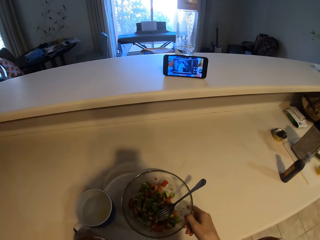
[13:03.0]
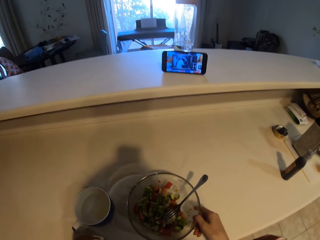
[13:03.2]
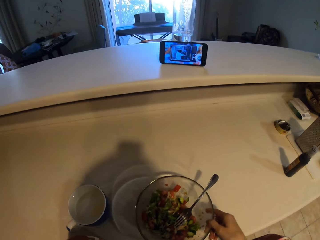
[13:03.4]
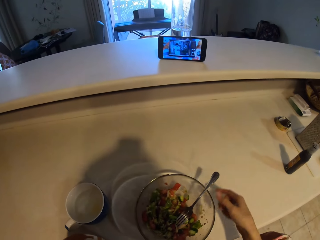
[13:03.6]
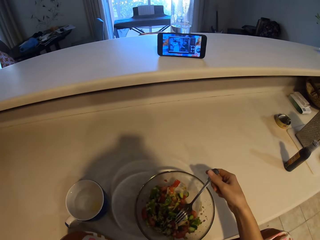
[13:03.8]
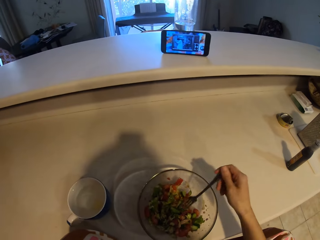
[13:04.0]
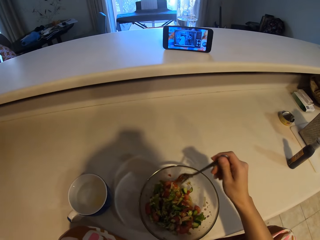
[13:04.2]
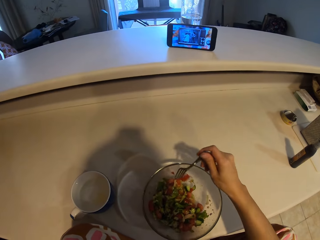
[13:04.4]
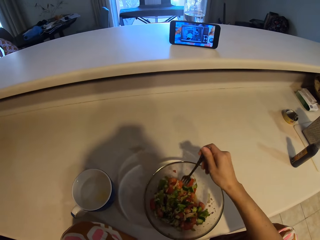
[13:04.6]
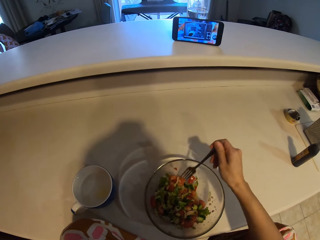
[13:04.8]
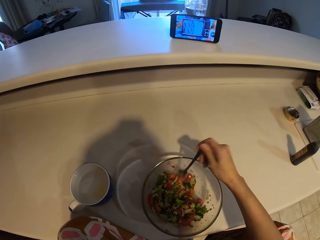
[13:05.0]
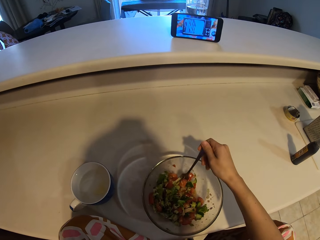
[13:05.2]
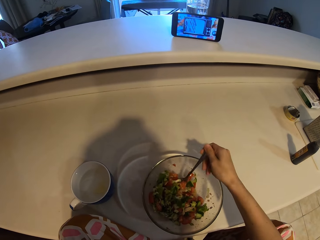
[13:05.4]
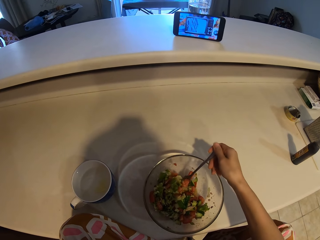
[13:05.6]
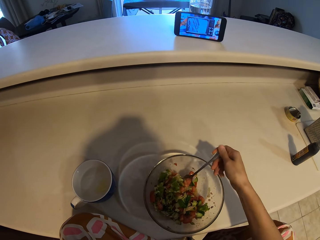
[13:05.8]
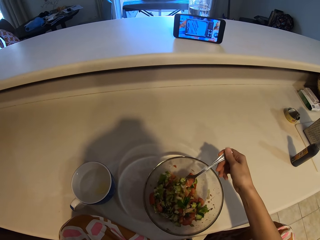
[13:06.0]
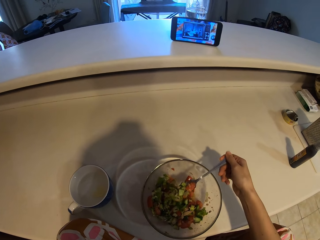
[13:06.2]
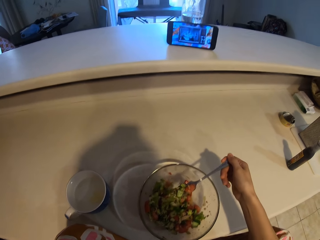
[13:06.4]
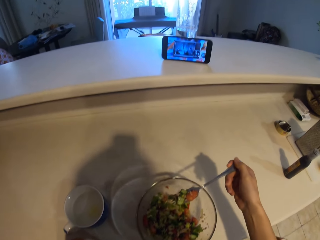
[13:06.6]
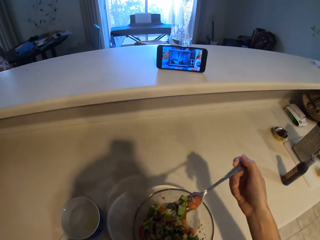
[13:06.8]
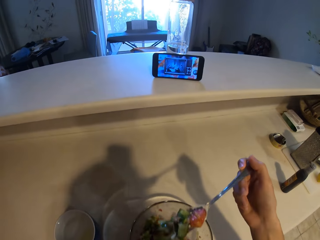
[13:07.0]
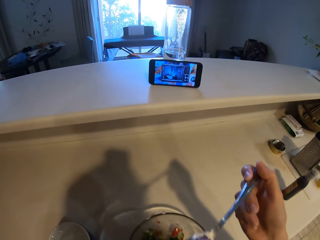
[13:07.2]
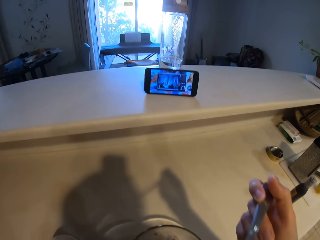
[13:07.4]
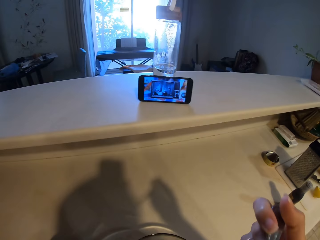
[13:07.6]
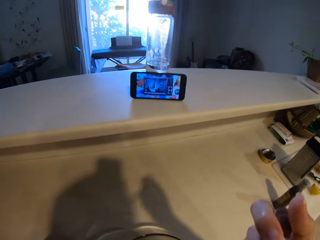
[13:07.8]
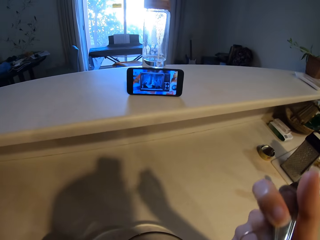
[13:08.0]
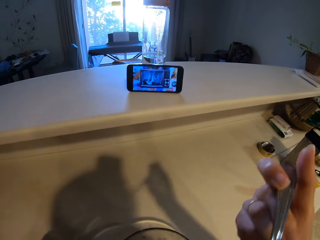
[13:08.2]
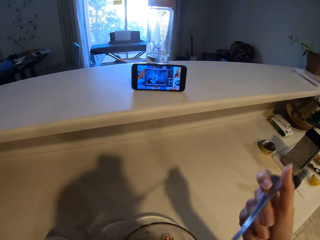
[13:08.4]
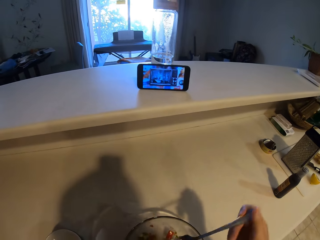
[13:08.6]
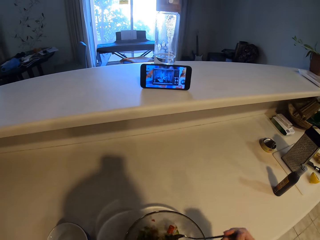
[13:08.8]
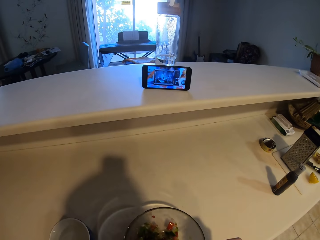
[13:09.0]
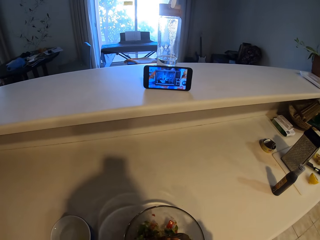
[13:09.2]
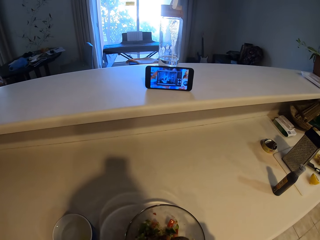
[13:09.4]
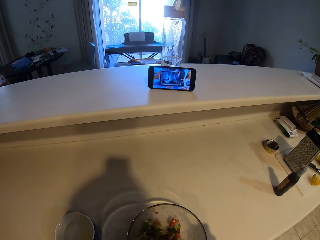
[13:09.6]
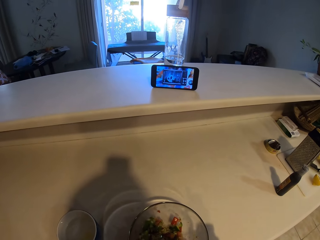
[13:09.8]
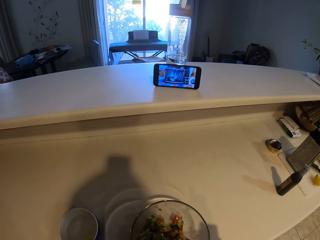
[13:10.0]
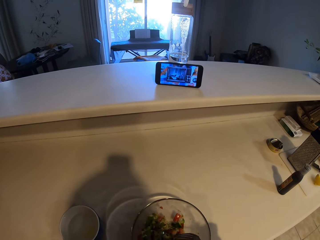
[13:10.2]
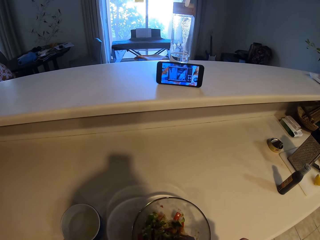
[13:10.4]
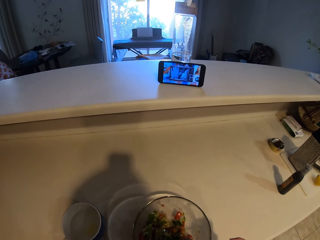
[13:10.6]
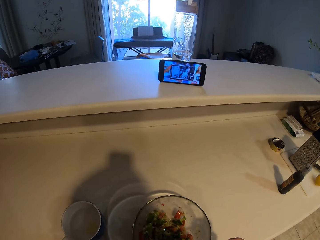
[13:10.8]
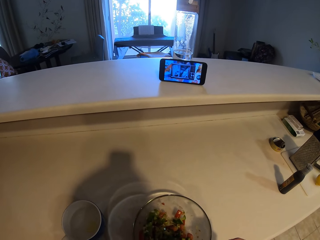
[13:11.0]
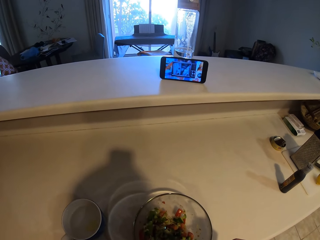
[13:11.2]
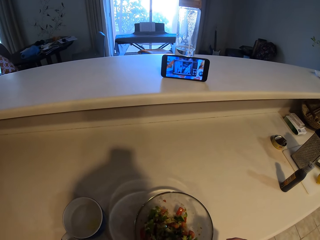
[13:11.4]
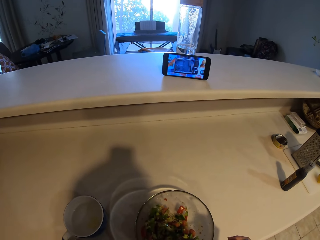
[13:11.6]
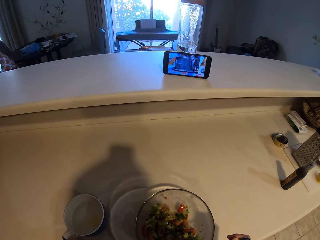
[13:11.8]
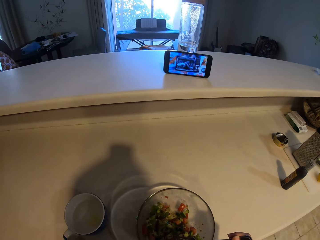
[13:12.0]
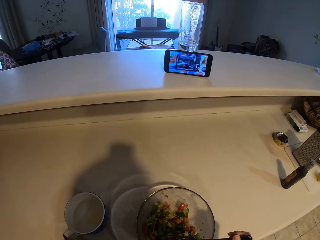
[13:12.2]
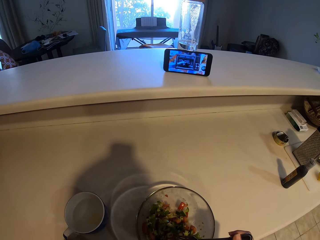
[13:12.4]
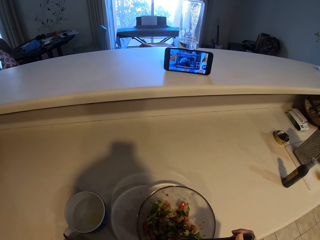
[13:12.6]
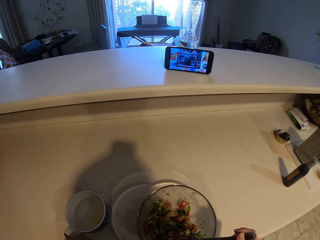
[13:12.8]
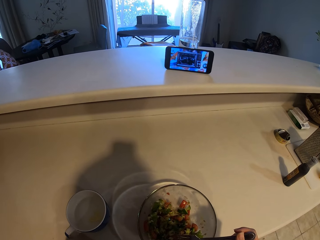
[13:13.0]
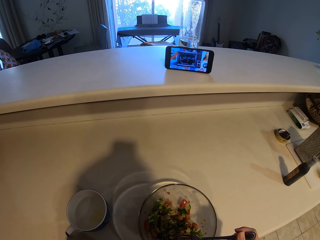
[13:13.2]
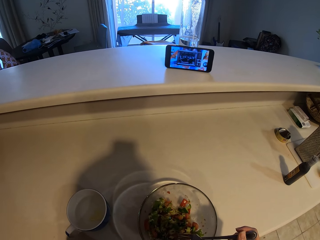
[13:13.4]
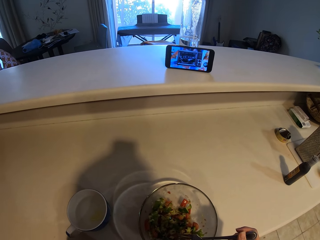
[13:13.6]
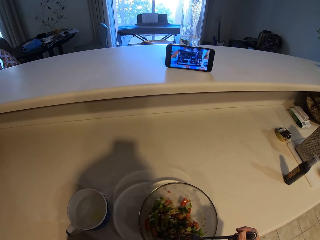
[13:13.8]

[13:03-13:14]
The camera wearer drags a bowl on the table. They hold a fork. They pick up the fork. They scoop the food with the fork. They eat the food. They lift the fork. They put the fork in the bowl.

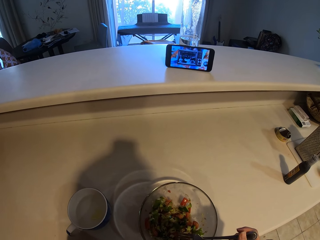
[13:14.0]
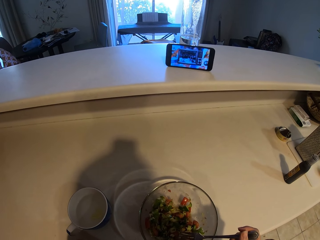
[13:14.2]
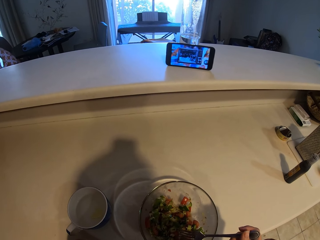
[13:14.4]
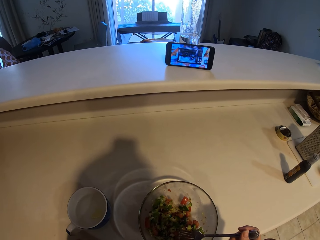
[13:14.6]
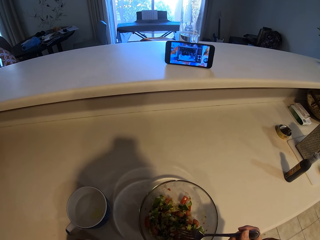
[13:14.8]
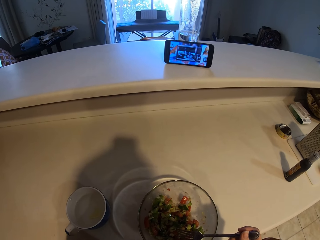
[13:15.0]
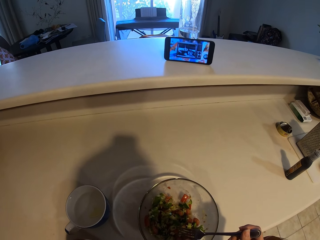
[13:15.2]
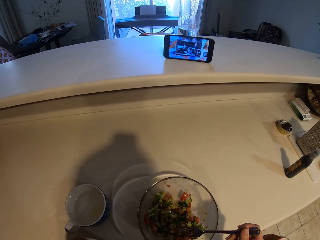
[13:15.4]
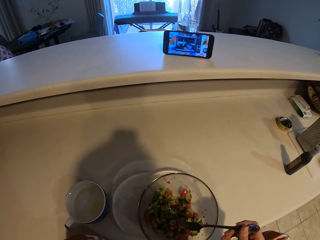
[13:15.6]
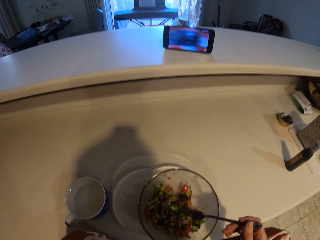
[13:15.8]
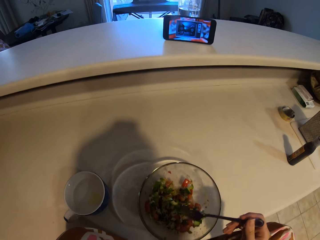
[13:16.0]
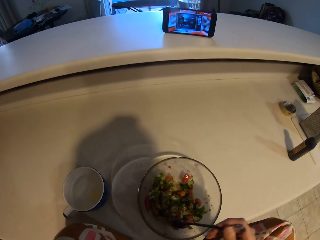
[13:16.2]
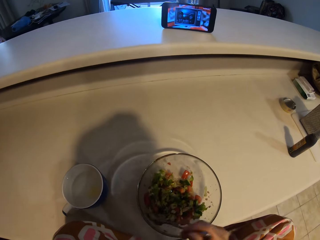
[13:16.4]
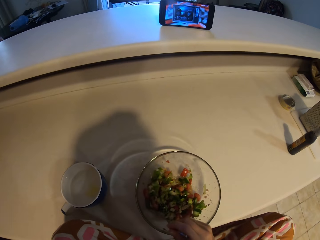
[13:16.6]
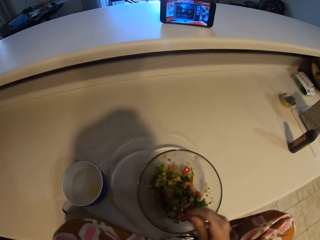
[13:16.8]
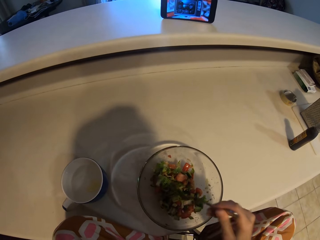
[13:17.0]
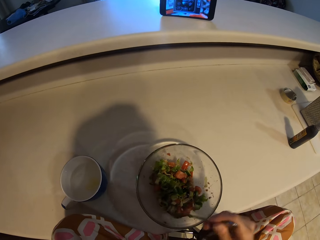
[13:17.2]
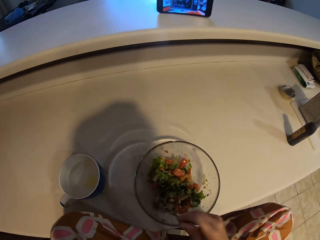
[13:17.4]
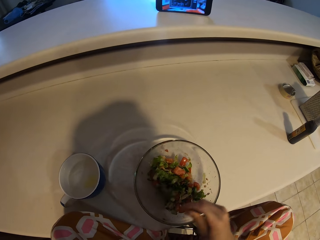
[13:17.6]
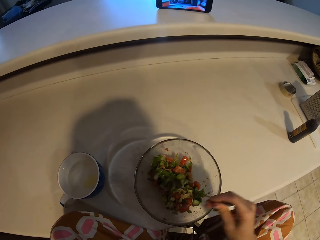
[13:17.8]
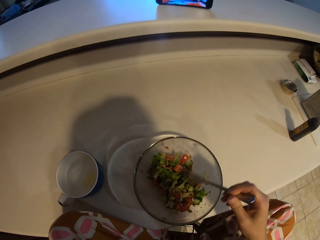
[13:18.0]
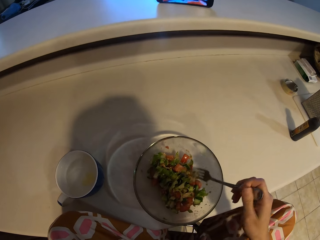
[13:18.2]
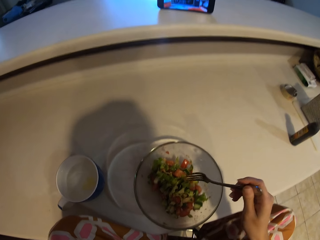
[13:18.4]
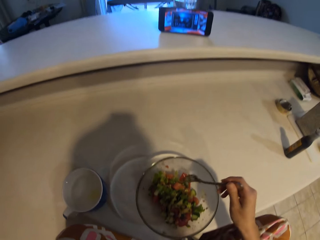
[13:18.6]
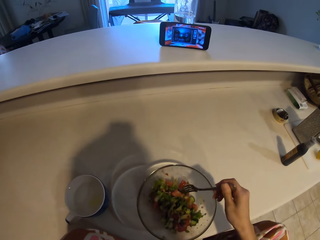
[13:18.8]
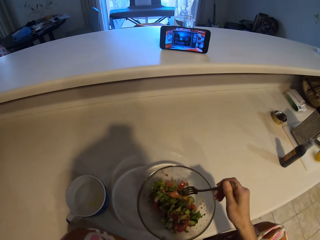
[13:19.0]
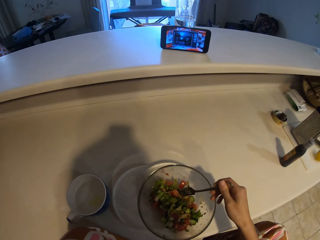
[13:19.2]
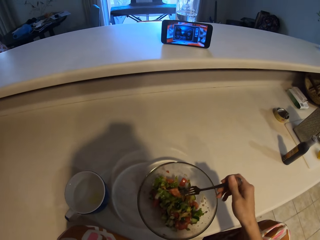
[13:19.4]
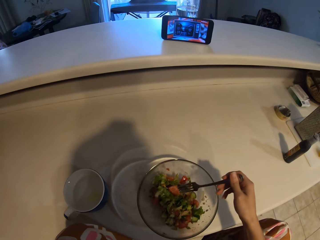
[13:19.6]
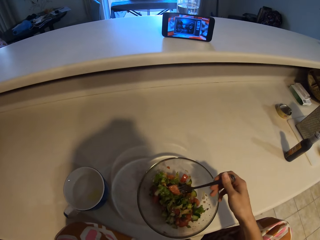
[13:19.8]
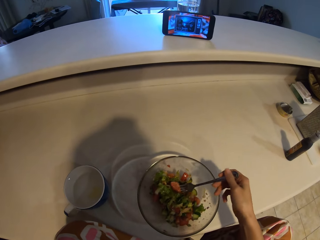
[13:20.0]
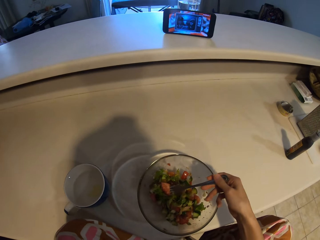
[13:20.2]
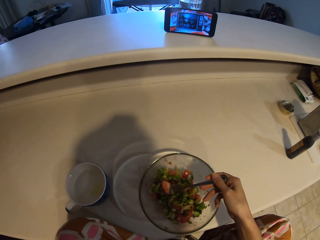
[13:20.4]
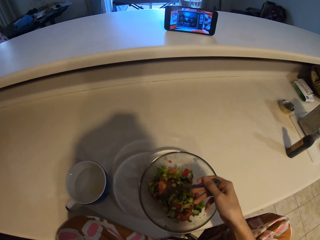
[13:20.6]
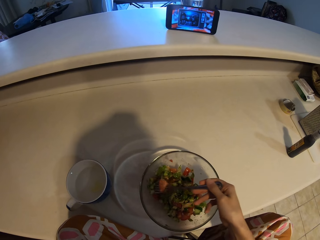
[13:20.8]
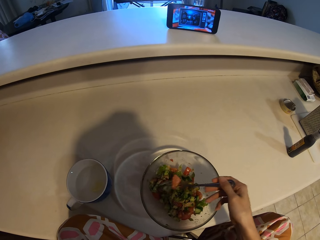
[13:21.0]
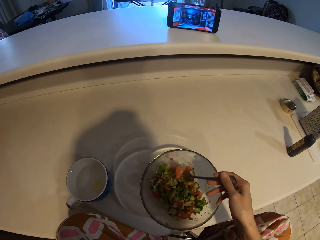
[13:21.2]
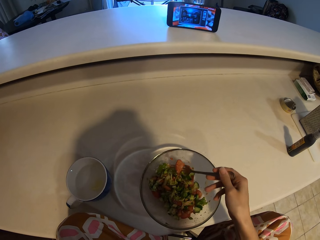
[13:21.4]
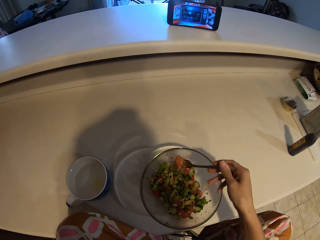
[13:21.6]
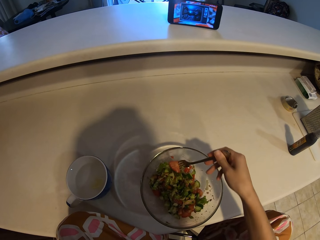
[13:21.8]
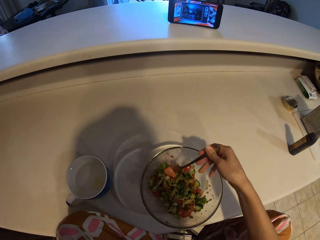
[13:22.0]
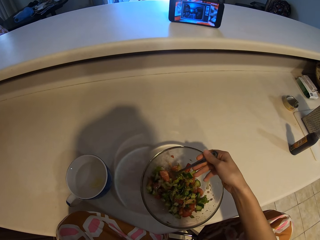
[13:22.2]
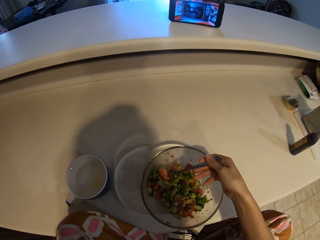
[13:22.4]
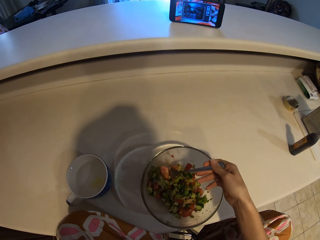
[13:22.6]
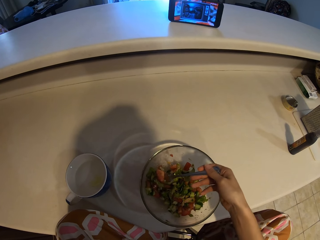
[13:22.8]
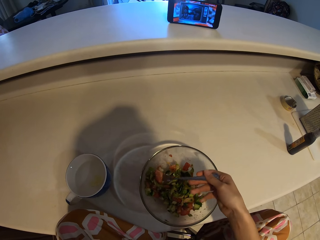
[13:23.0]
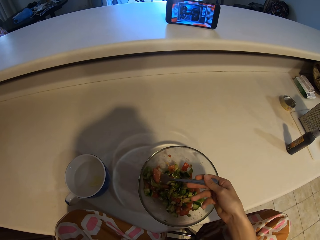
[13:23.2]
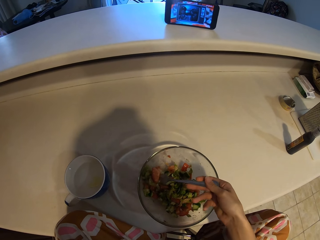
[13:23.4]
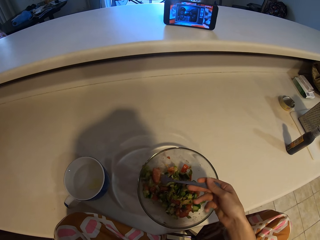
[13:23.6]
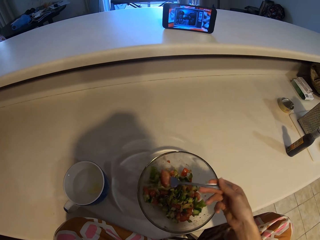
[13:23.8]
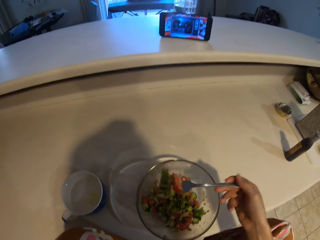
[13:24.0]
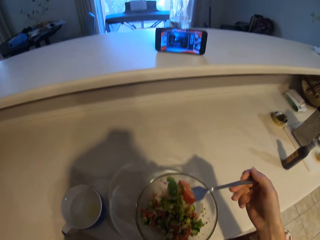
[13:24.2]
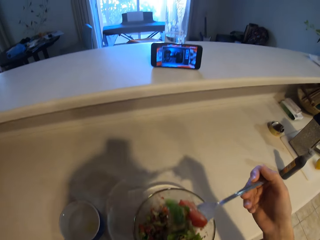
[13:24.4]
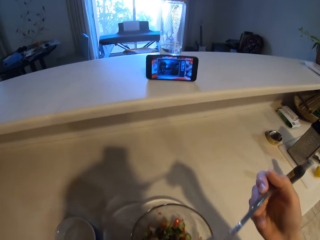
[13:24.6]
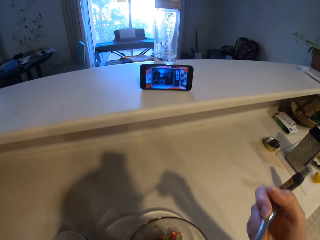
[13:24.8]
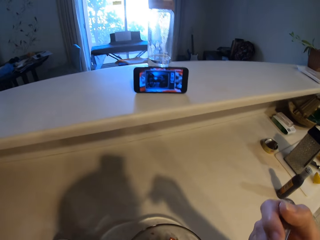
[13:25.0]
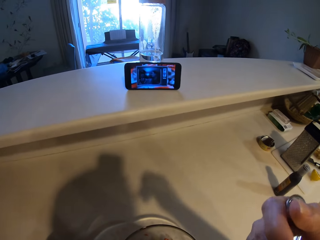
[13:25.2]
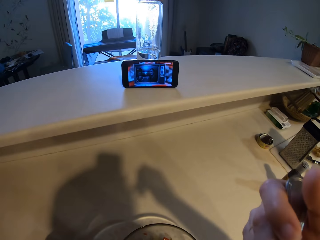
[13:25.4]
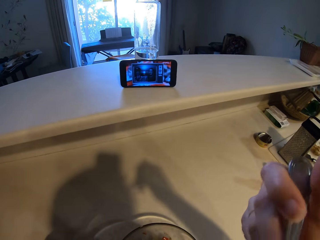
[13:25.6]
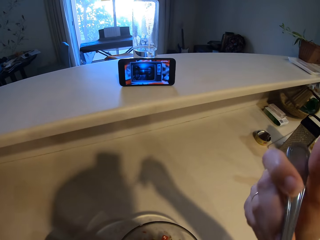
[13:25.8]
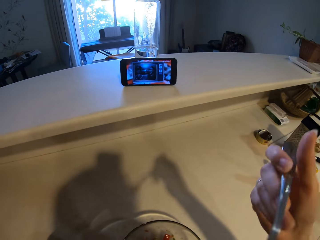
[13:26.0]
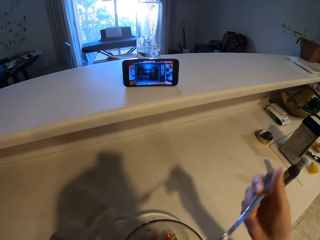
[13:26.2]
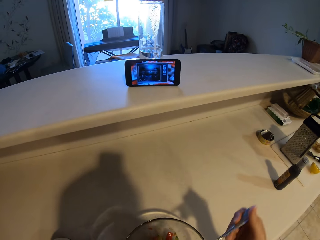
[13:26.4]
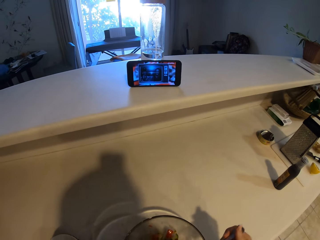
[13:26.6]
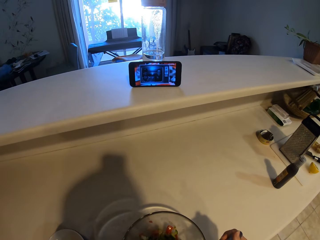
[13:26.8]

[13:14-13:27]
The camera wearer stirs the food. They scoop the food. They lift the fork. They eat the food.
